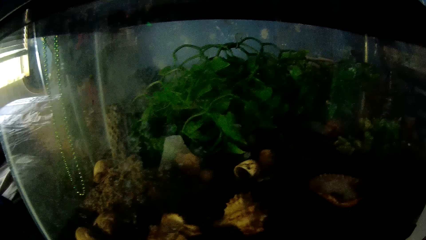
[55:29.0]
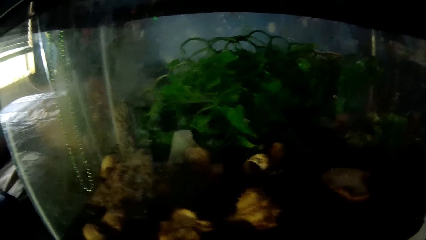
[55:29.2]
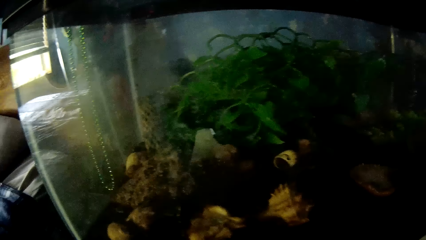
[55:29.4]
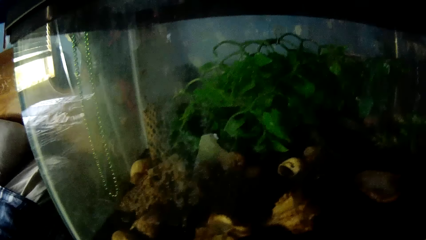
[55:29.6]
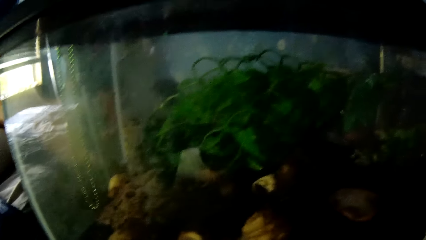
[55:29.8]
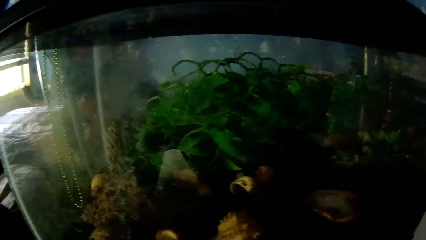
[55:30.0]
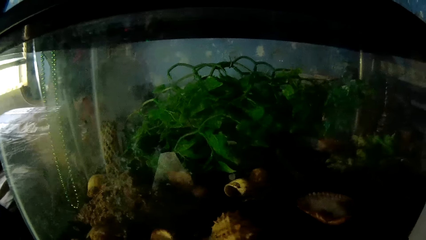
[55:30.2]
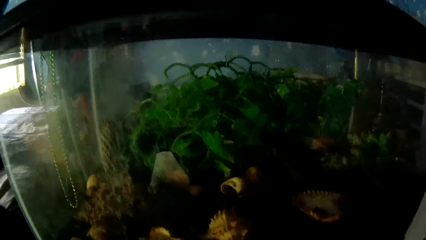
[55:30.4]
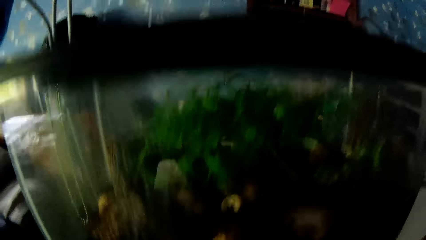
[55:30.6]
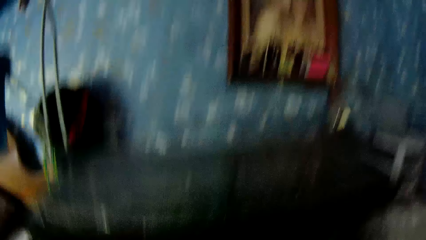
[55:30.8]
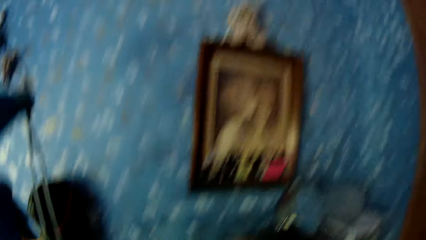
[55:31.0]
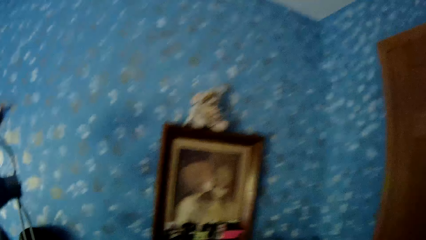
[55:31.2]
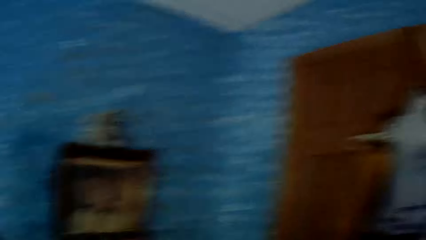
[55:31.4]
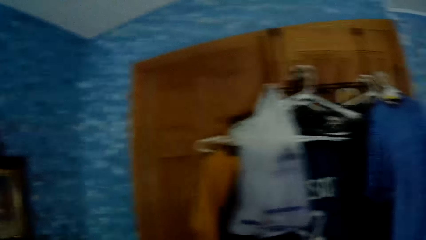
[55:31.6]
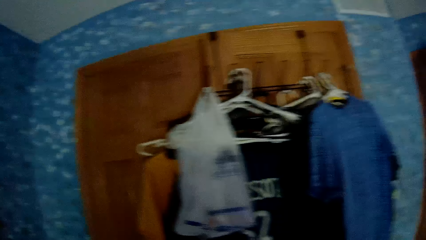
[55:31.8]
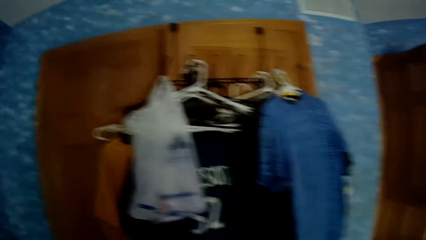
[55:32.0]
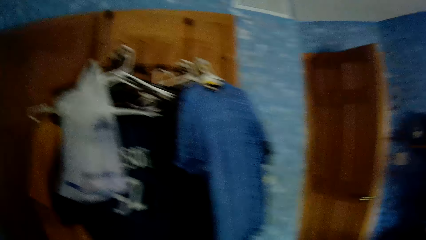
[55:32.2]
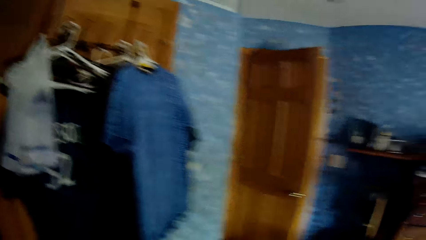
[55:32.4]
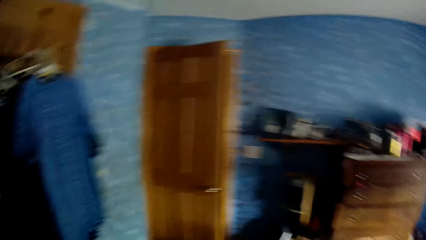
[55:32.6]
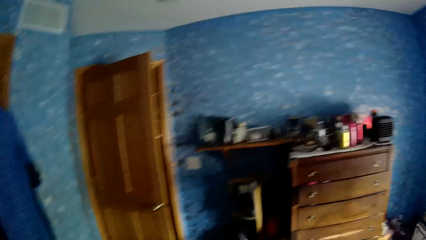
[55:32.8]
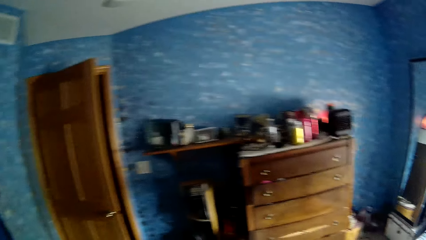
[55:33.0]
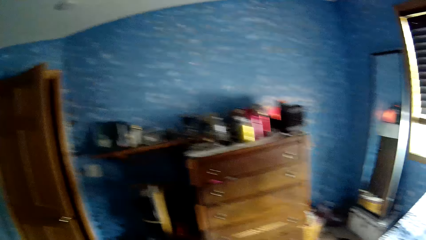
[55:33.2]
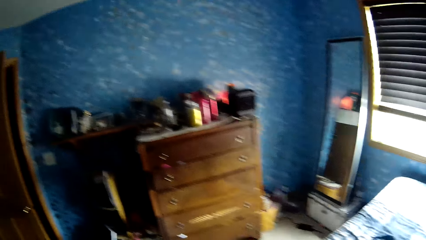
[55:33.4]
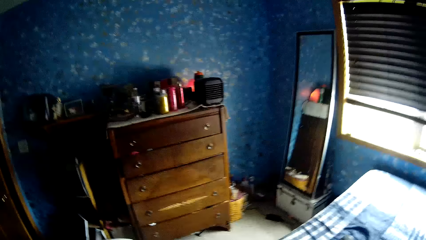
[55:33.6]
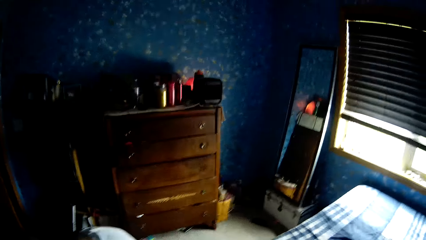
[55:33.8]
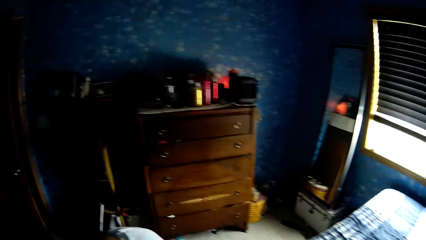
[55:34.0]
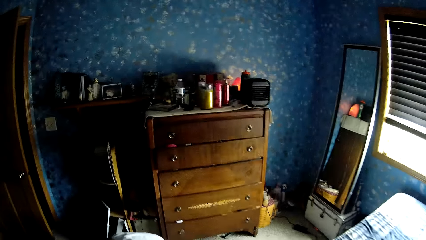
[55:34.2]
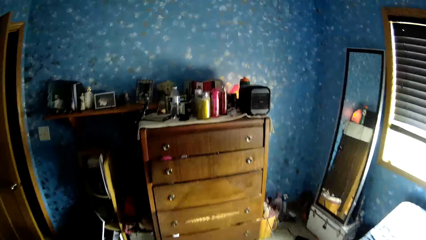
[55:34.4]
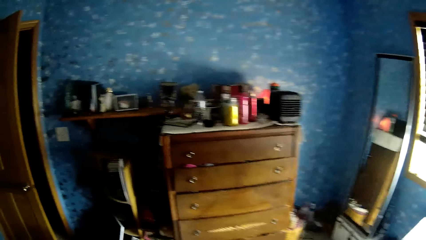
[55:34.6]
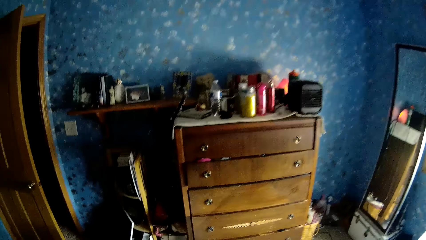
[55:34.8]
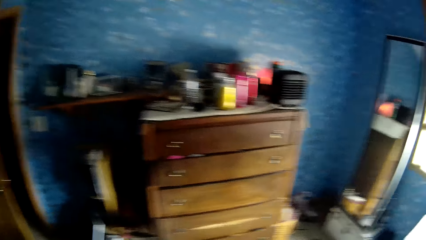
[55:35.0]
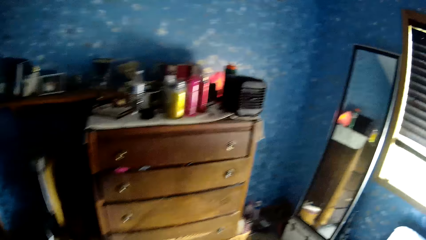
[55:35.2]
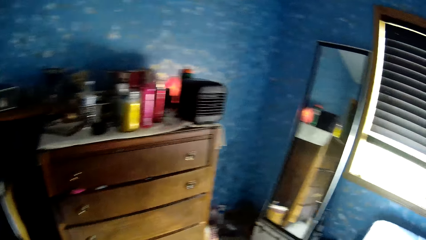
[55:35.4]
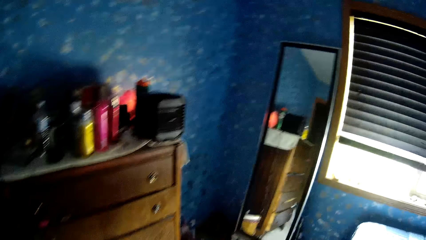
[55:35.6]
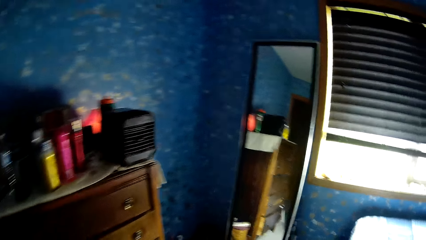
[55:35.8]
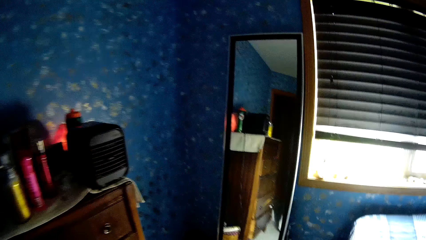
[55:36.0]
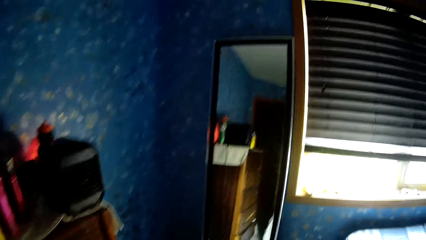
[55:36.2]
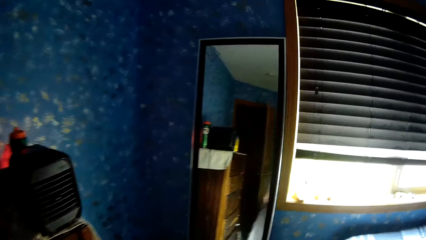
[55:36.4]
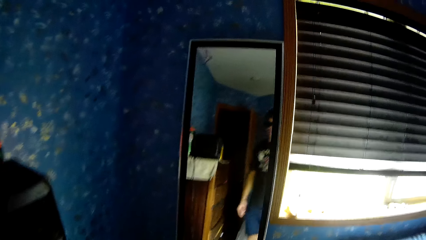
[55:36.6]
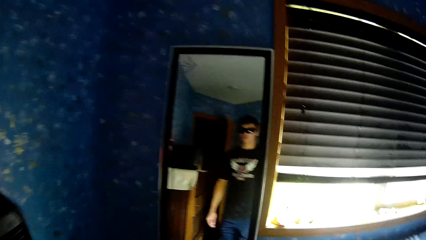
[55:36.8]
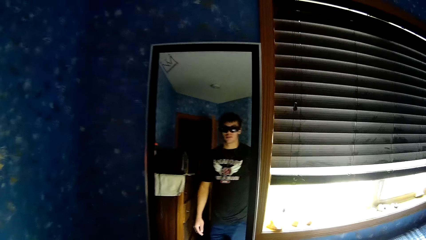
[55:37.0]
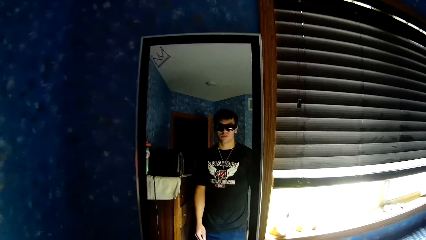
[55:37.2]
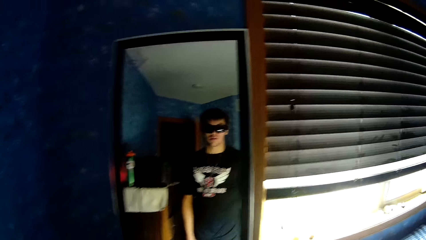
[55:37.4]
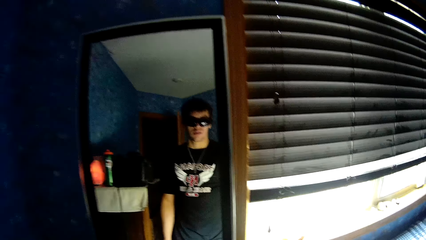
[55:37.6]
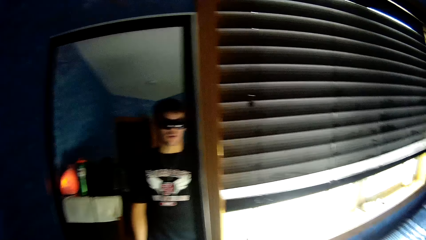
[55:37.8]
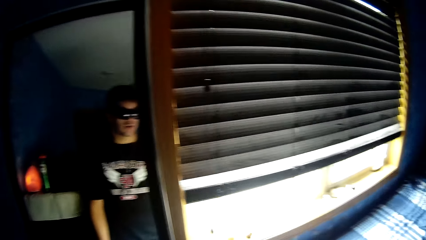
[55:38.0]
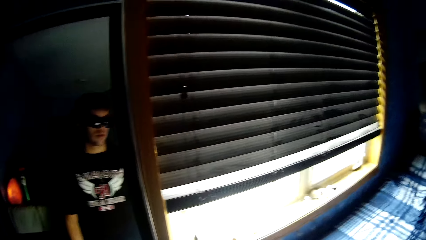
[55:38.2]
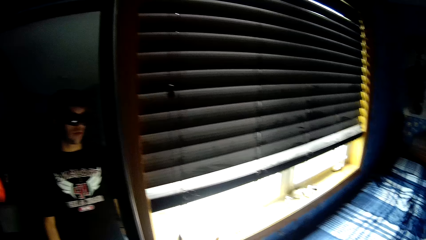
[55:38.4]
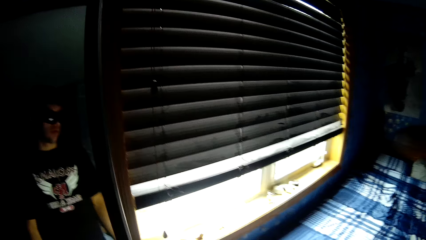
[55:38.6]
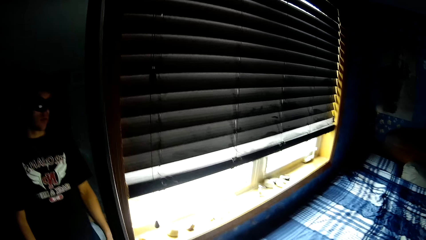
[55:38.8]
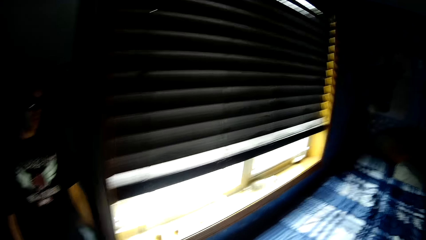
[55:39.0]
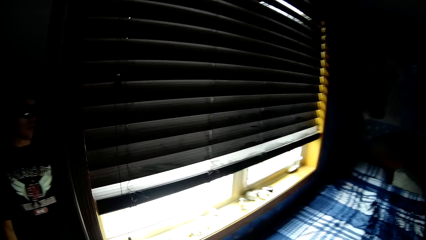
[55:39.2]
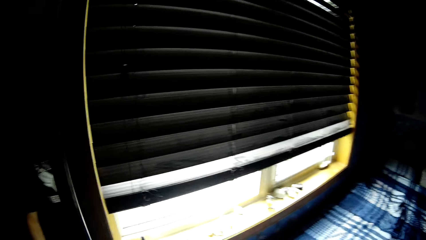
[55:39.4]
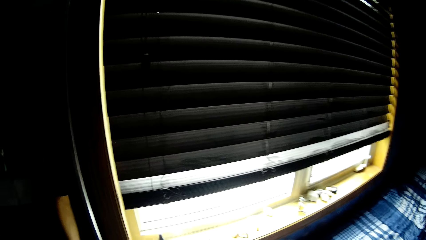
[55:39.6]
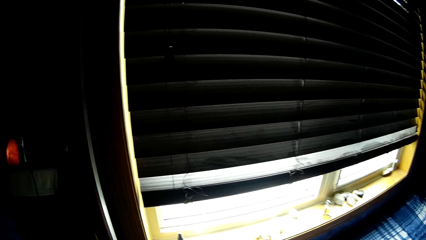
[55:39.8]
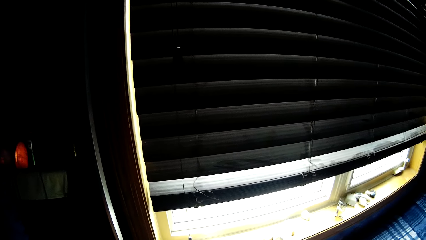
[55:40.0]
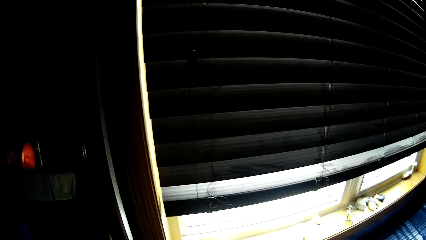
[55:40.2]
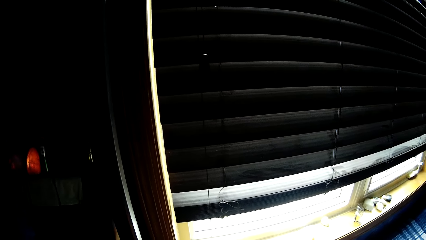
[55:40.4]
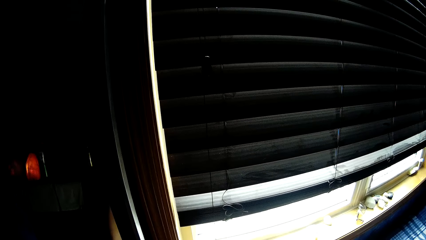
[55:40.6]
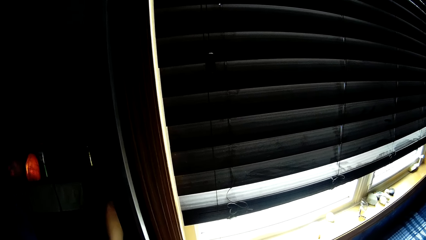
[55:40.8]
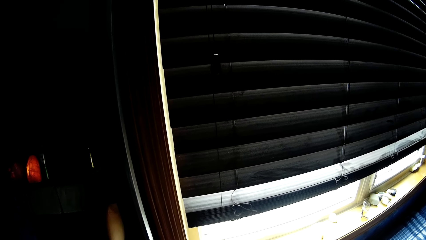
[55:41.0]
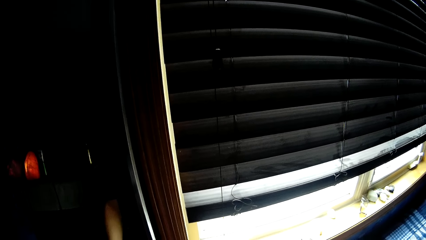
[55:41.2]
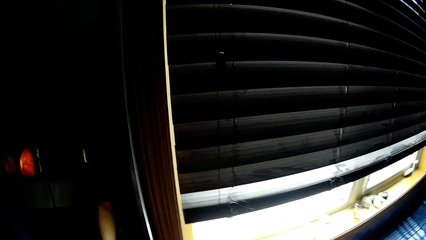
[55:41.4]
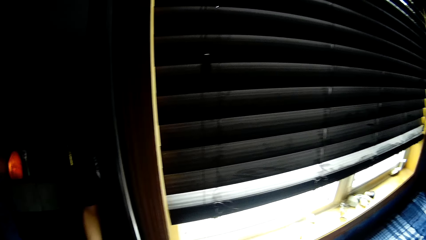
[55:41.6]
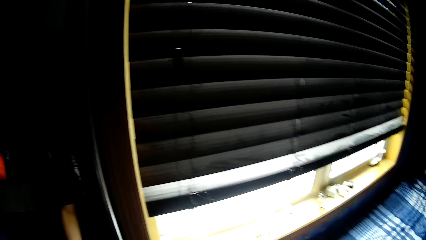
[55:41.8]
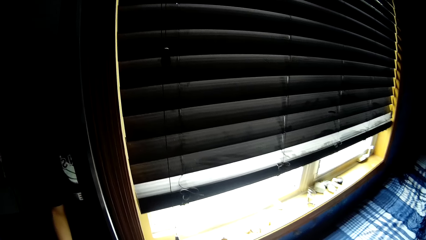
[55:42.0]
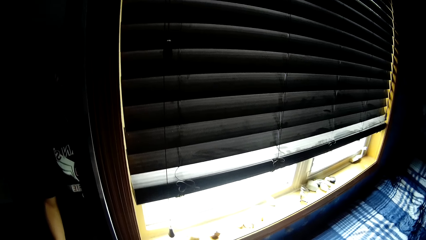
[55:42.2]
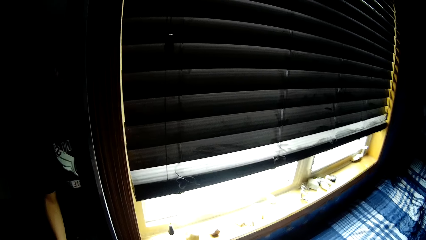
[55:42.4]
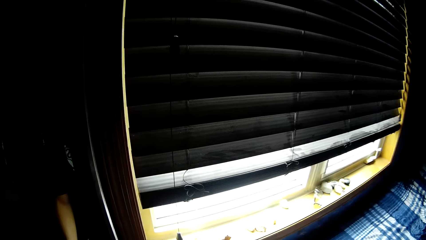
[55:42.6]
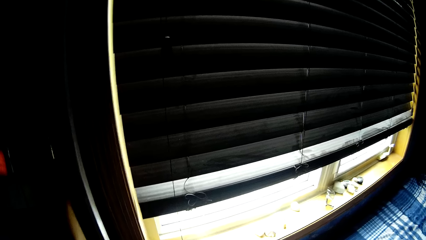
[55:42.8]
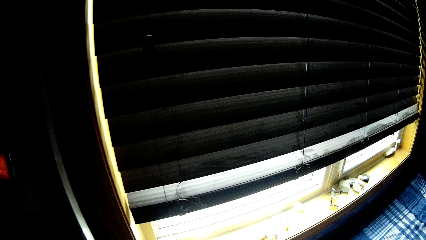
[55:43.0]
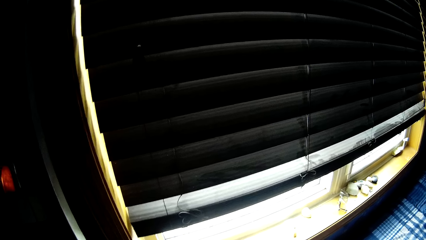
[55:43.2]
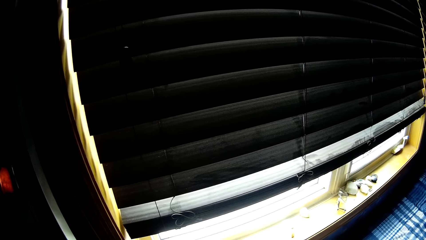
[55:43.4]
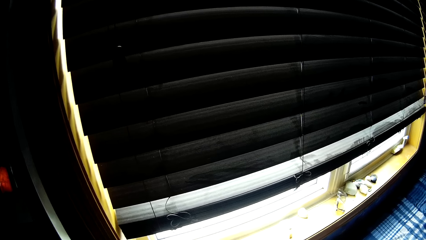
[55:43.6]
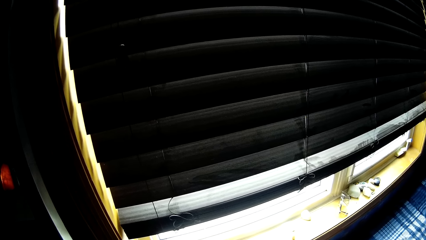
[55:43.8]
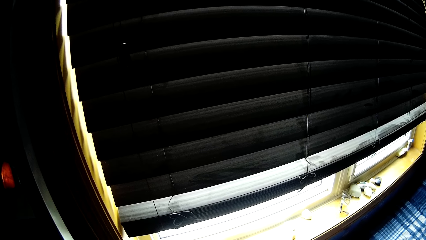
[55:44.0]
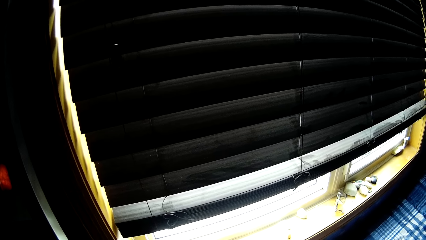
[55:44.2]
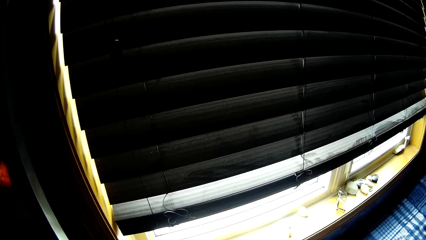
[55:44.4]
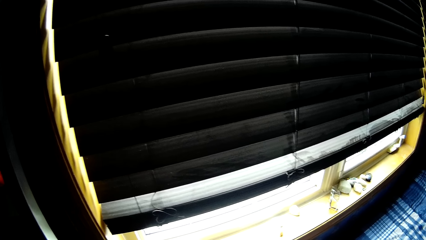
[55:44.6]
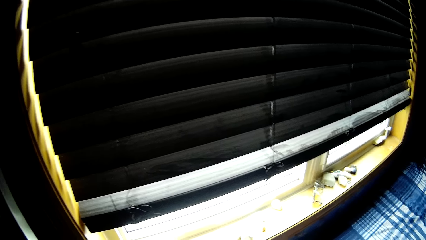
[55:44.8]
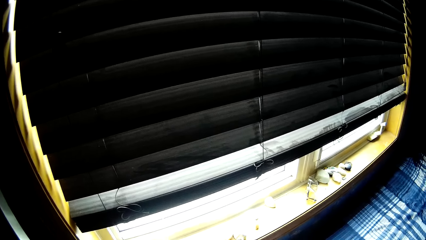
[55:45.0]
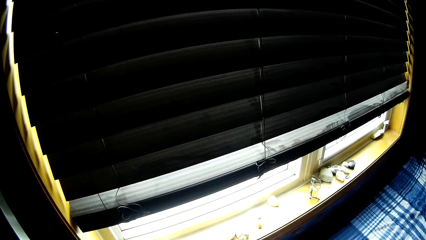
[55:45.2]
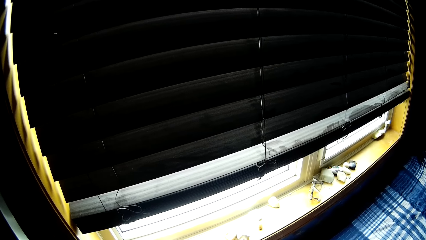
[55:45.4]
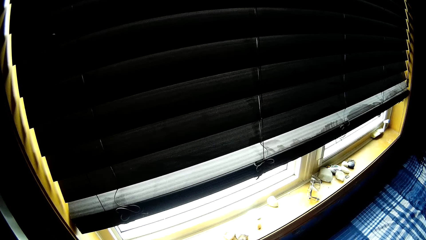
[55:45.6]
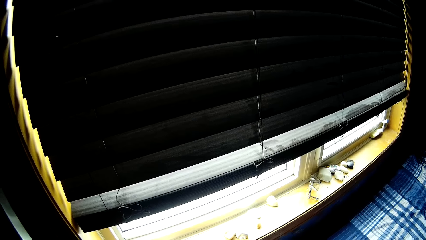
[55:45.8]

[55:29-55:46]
The camera wearer walks around the room. They stand in front of the mirror. They turn. They talk to another person.
